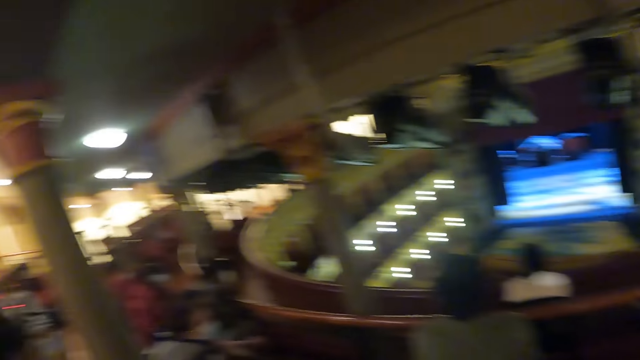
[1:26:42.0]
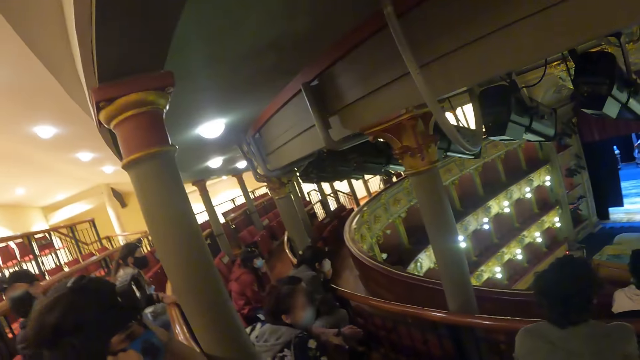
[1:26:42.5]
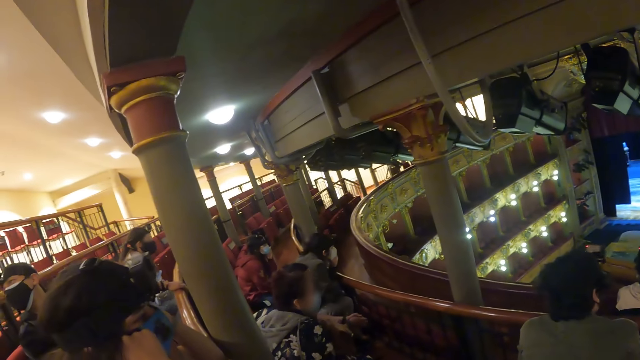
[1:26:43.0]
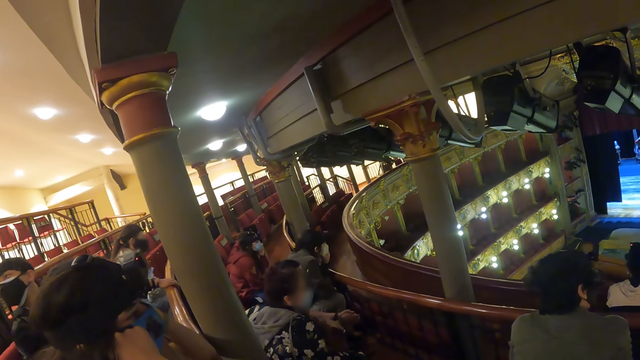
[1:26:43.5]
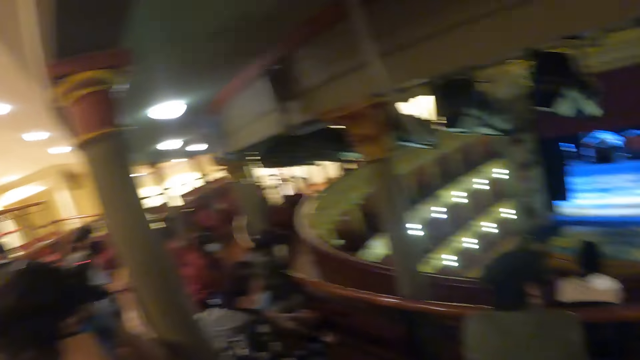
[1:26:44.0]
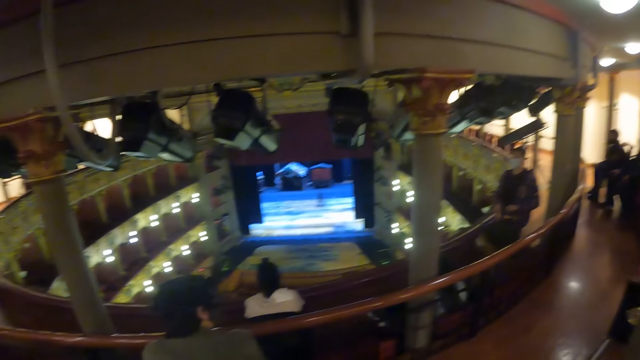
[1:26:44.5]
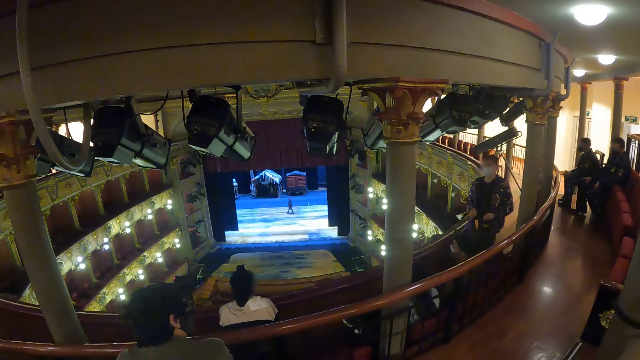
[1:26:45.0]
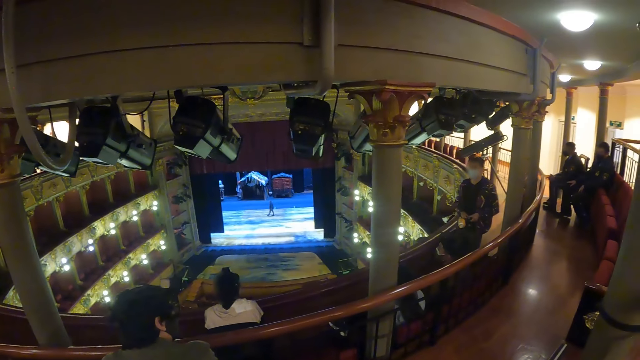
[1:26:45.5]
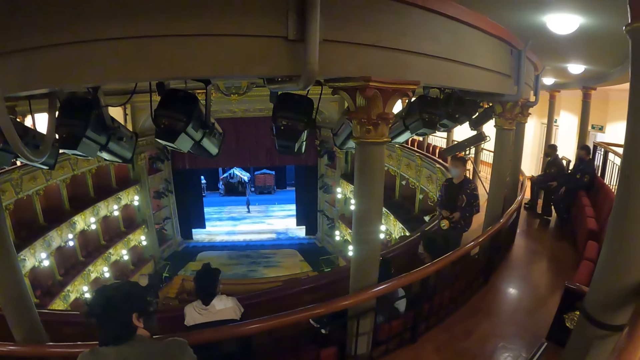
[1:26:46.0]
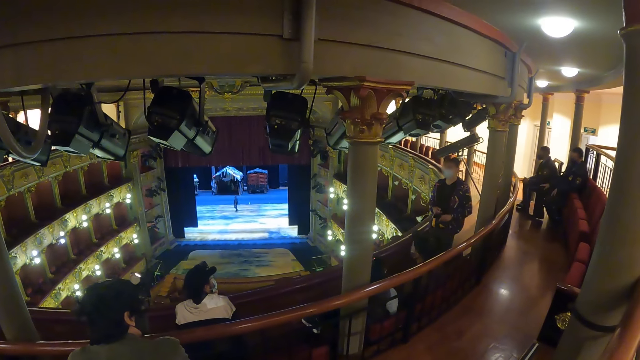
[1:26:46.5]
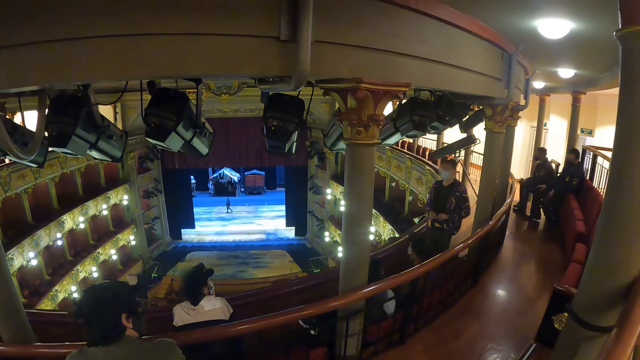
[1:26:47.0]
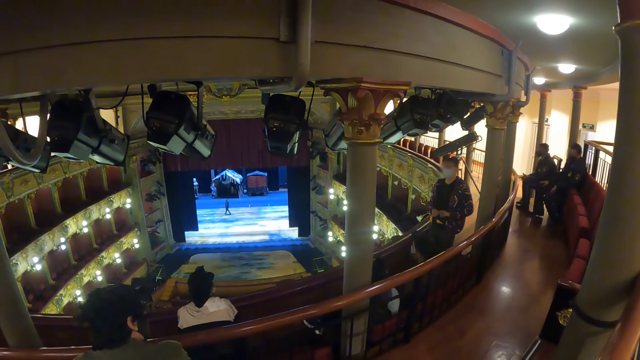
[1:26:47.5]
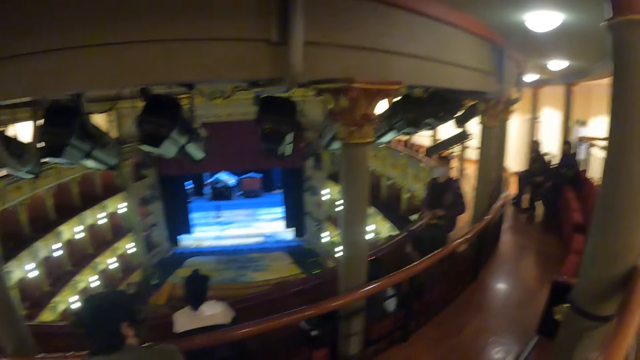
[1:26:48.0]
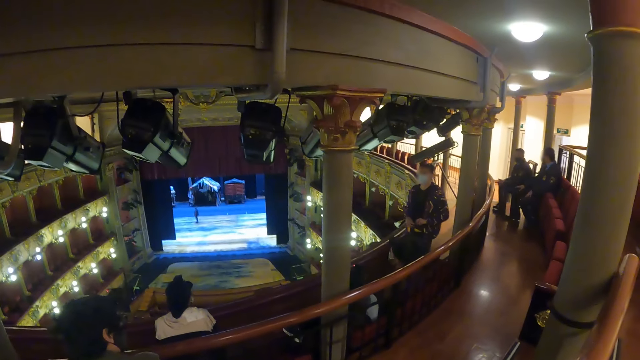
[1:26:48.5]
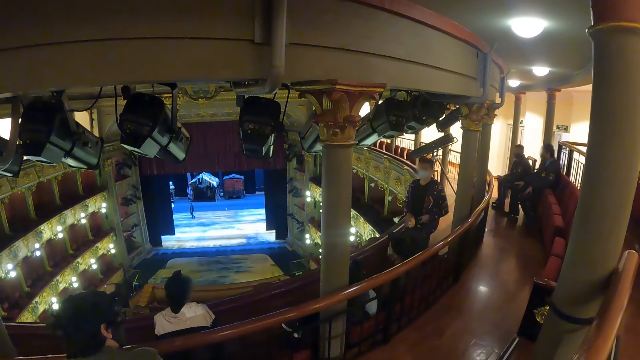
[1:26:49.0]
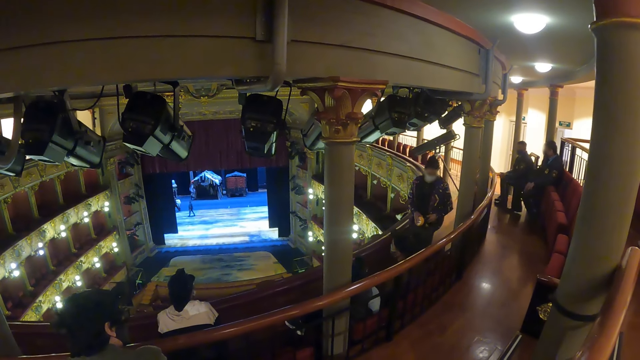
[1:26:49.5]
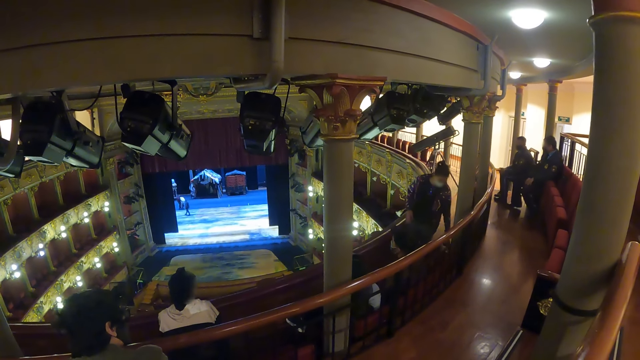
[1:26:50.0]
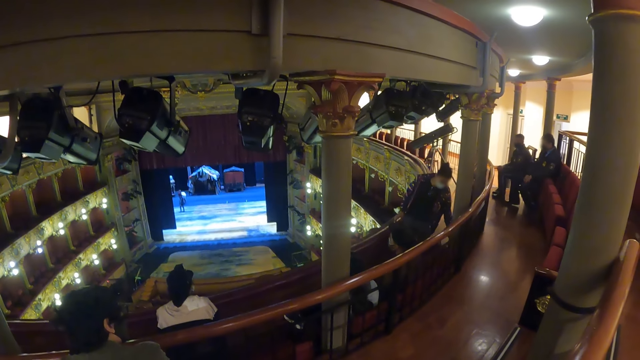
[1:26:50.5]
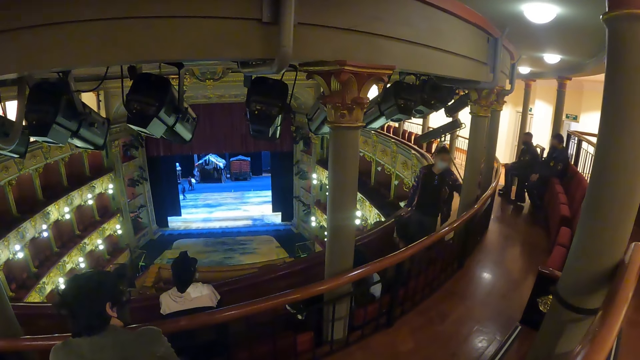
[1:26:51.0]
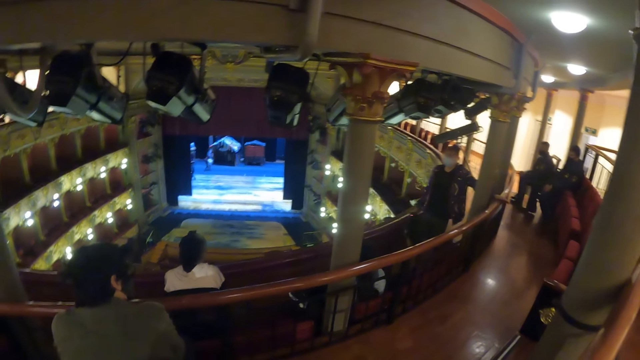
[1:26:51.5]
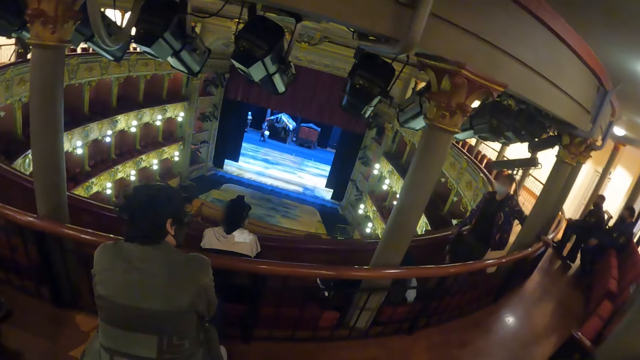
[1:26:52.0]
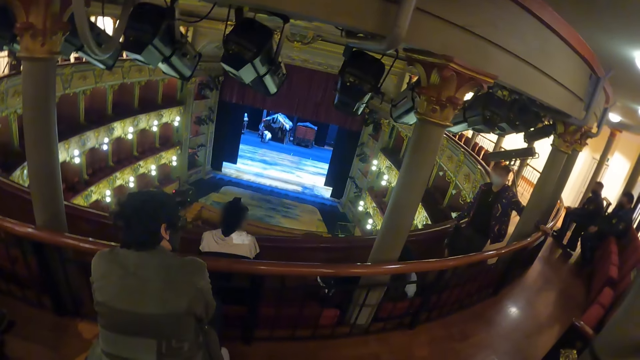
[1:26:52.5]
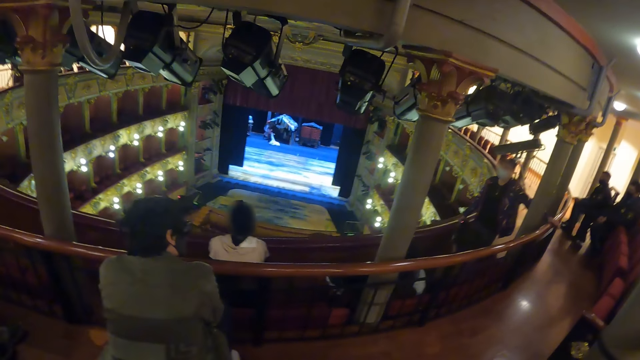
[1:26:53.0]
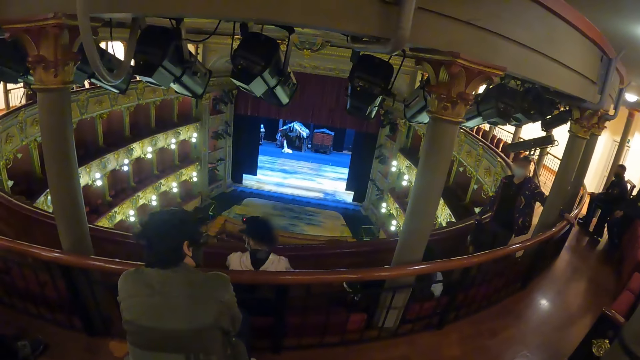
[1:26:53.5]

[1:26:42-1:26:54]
The camera wearer looks around the room. They watch the television. A man puts the flashlight on the ground.

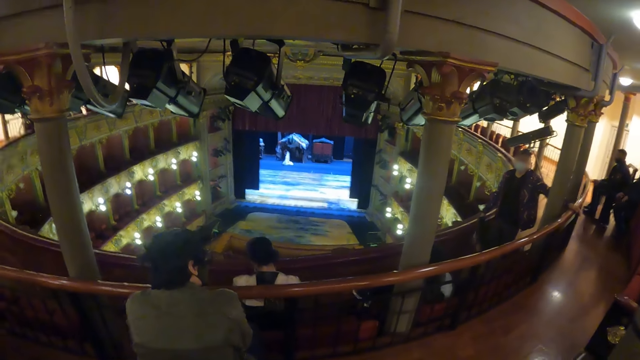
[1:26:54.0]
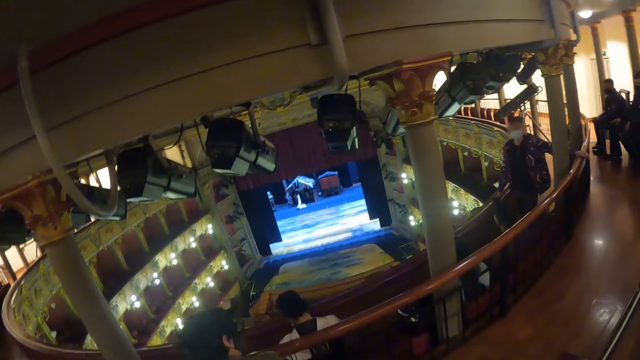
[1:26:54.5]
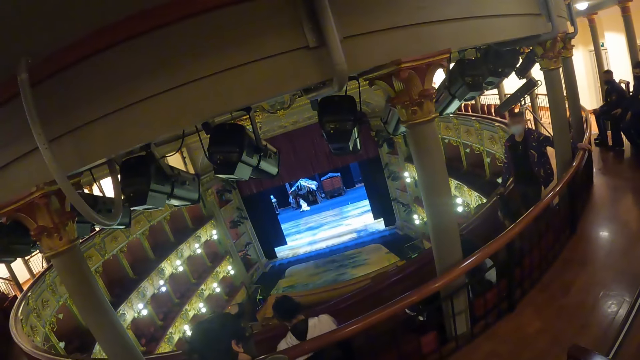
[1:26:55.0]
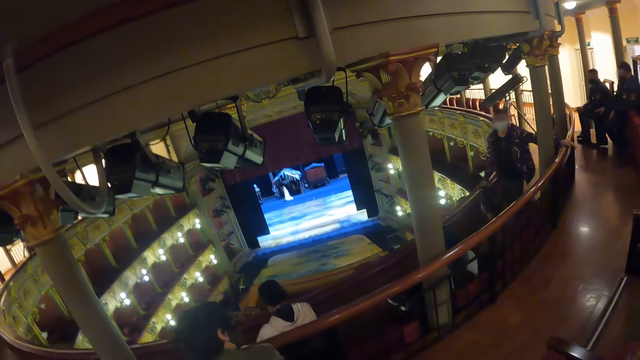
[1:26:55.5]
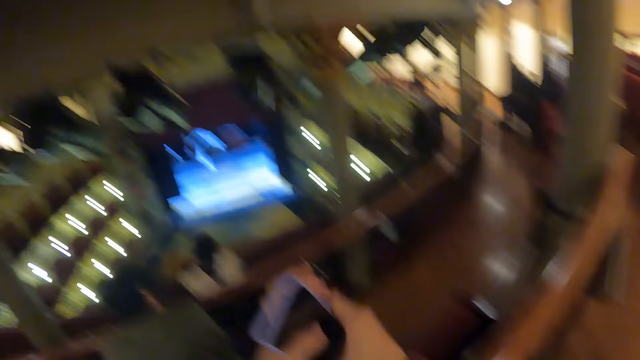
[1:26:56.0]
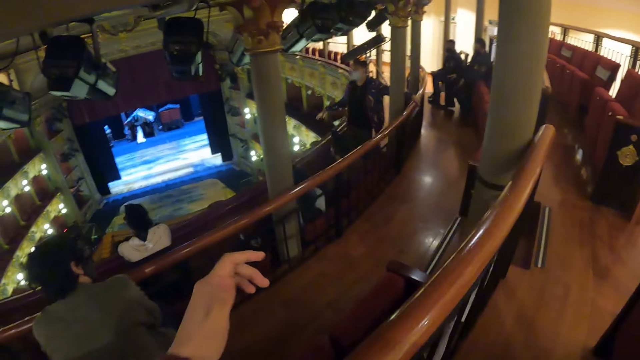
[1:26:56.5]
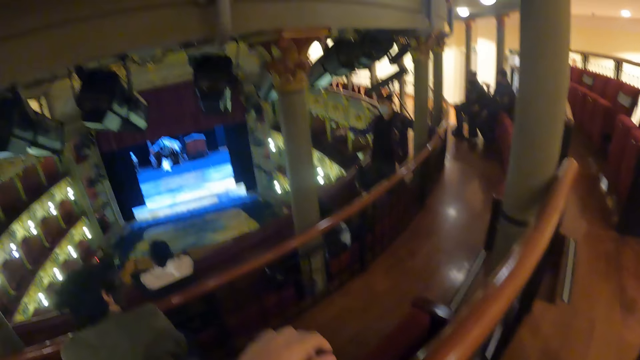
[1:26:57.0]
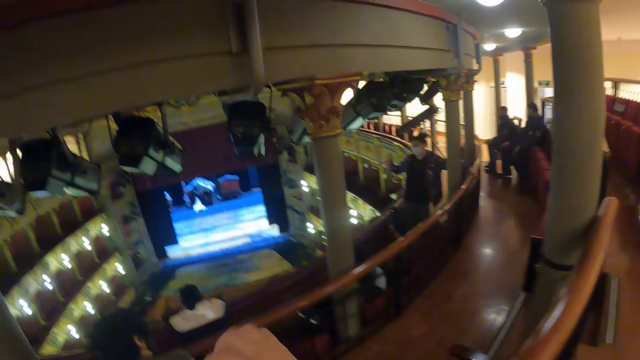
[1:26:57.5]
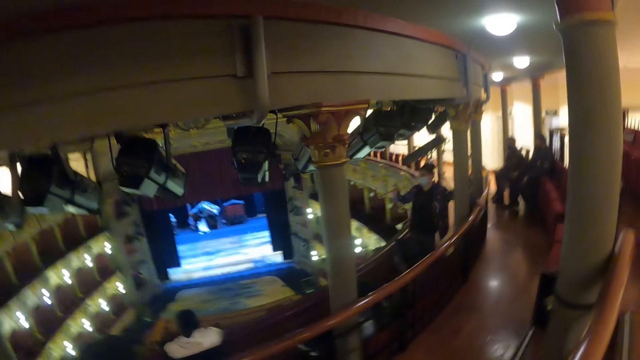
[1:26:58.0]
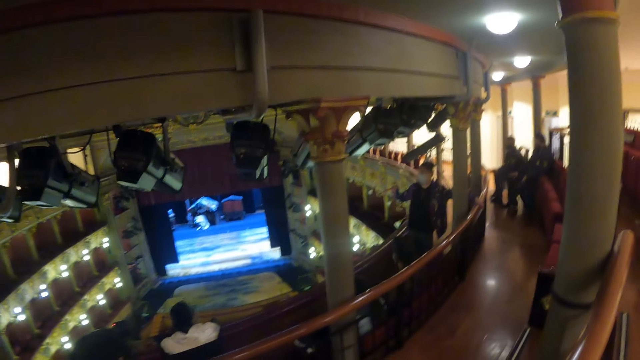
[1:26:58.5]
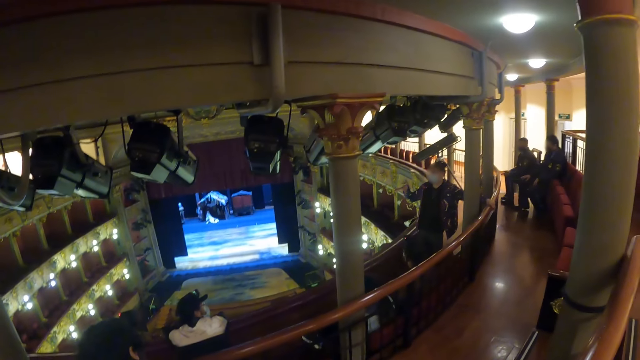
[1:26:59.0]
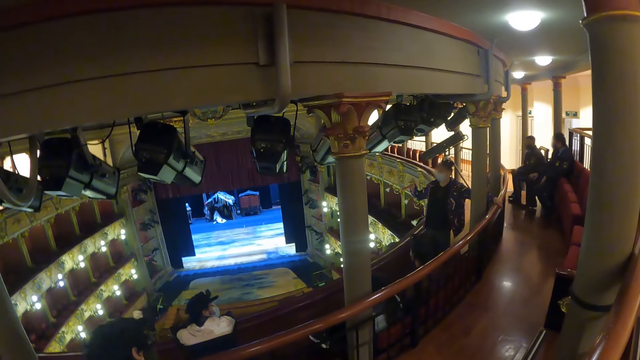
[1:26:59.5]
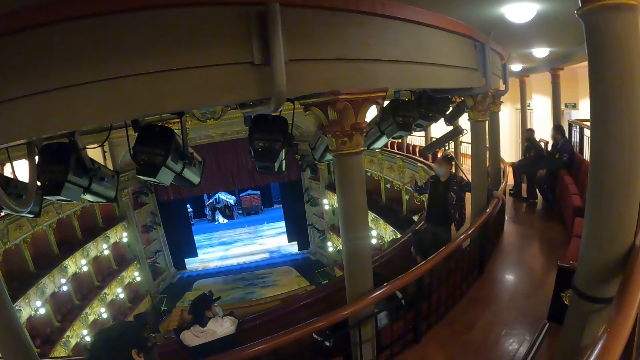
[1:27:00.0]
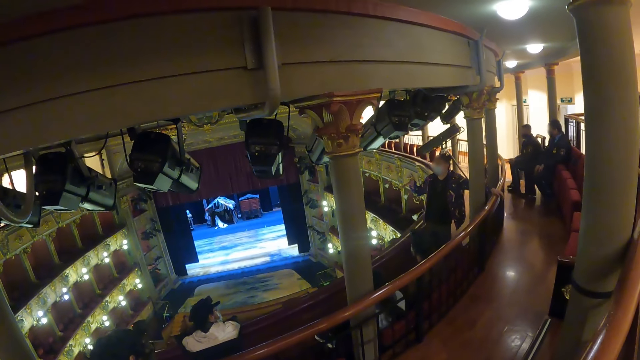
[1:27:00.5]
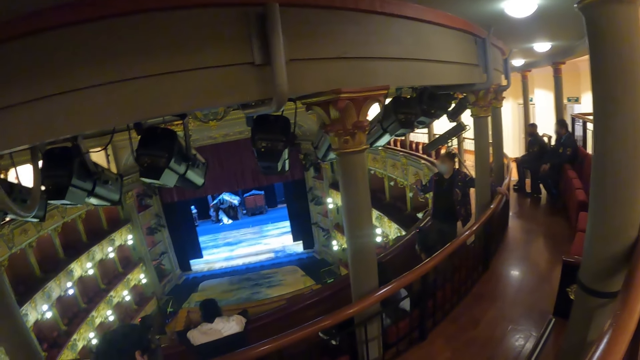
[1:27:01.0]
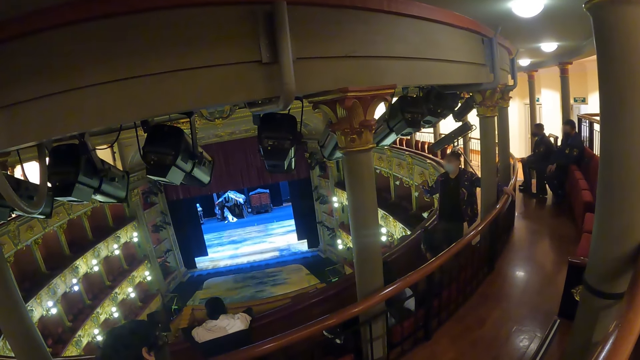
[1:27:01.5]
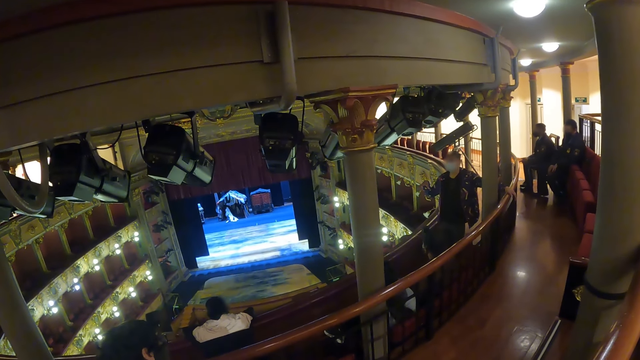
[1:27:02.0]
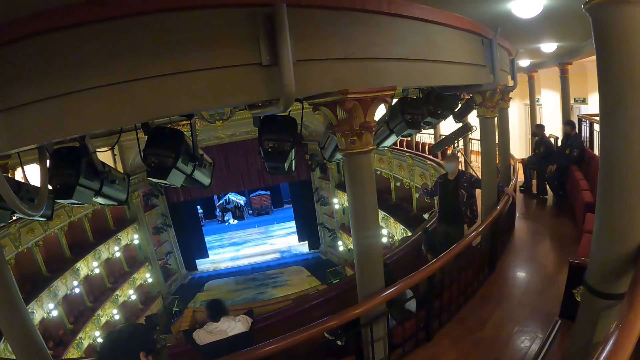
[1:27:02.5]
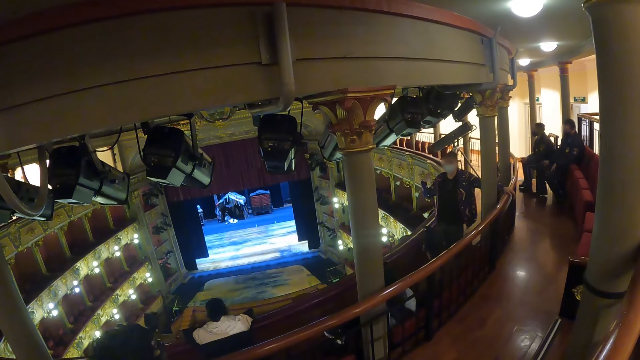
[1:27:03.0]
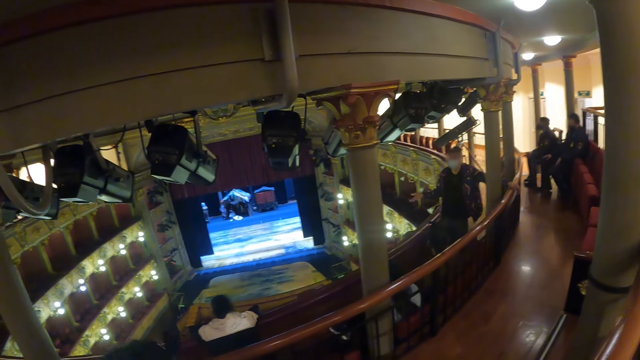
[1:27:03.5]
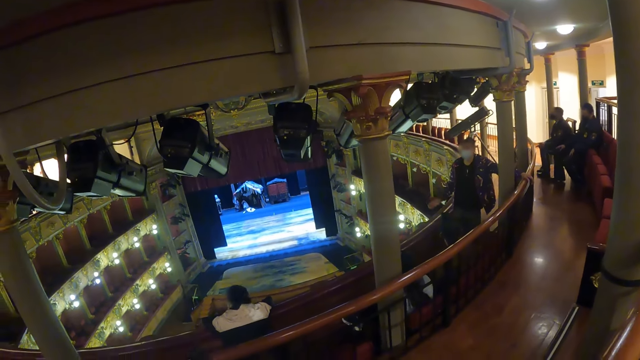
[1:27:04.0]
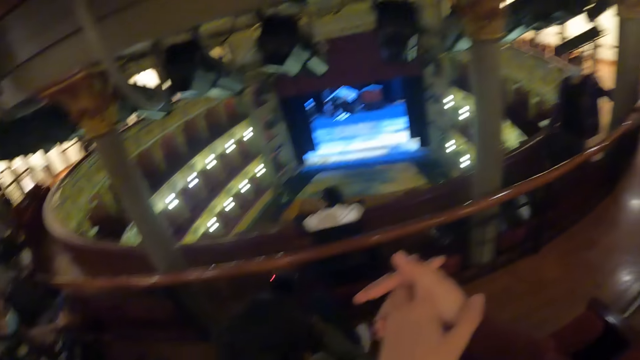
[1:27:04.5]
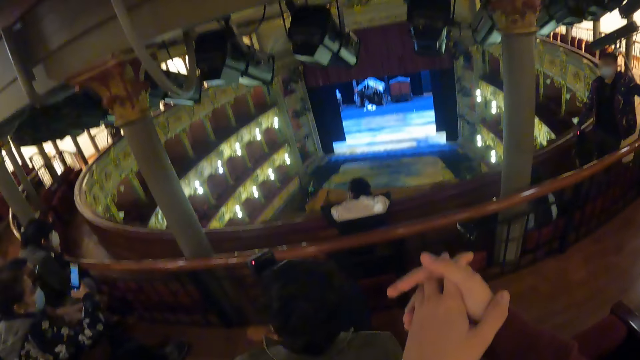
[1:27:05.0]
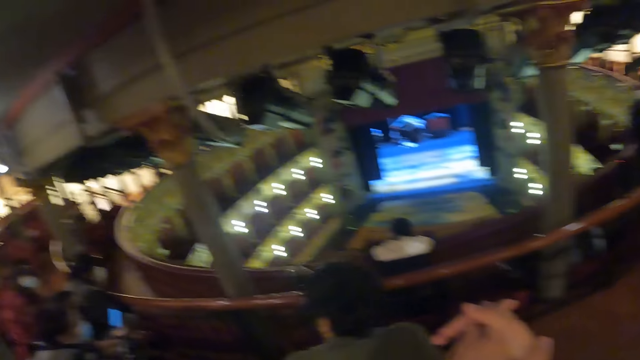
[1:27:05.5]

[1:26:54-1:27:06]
The camera wearer holds a mobile phone. They put the phone aside. They watch the television. A person interacts with people. The camera wearer explains to the group.
